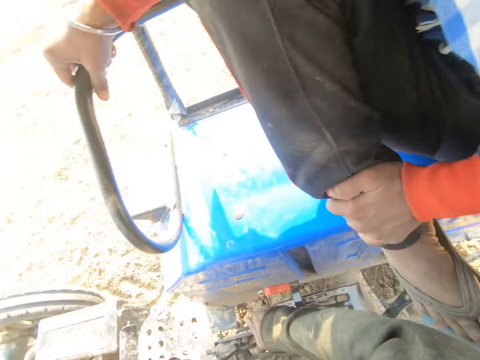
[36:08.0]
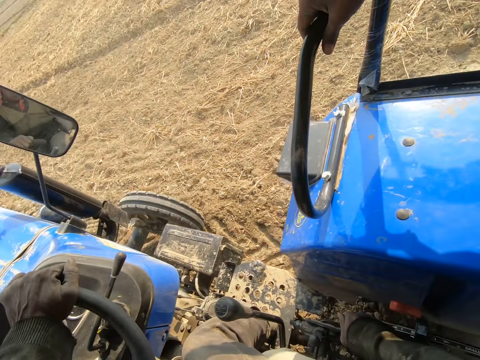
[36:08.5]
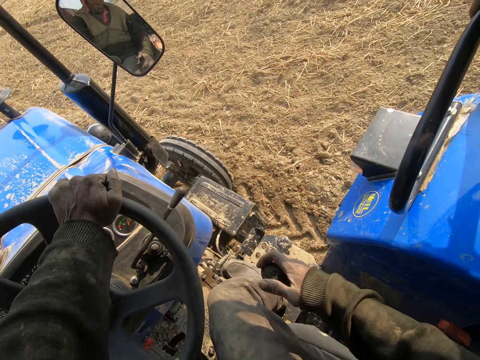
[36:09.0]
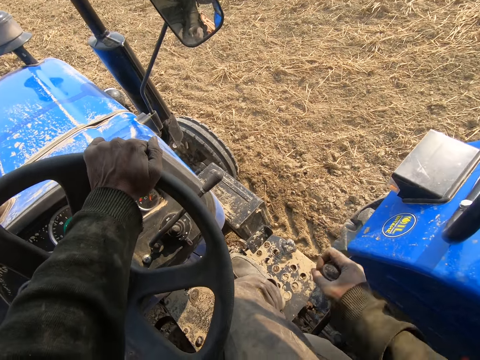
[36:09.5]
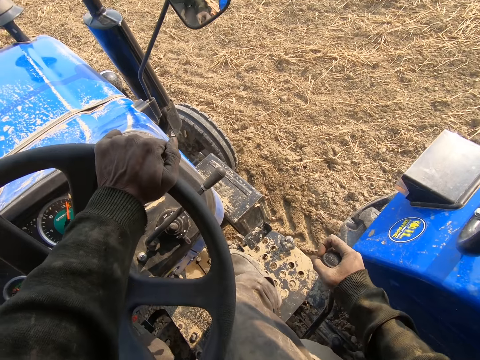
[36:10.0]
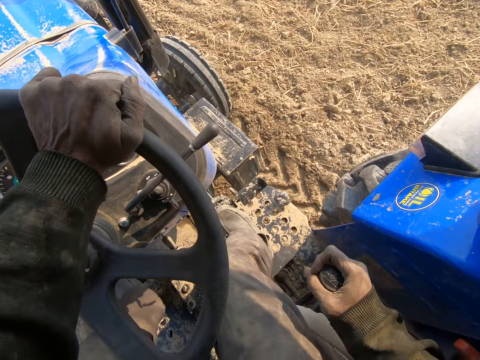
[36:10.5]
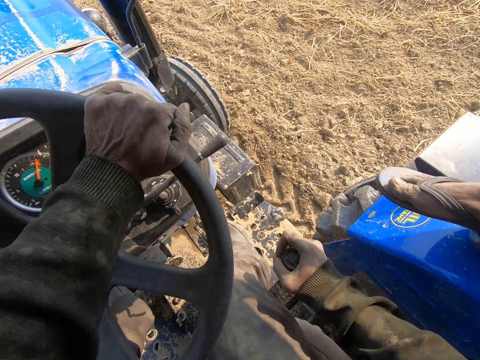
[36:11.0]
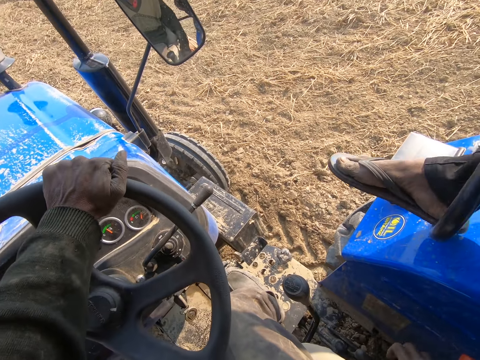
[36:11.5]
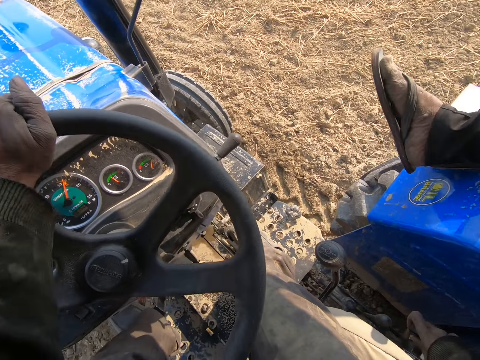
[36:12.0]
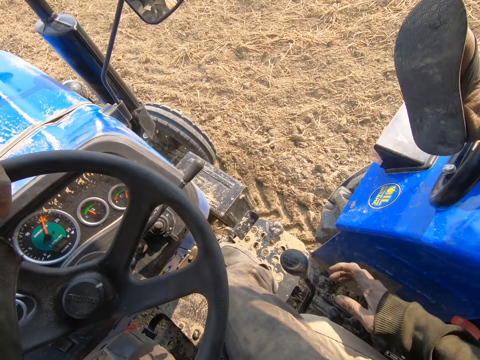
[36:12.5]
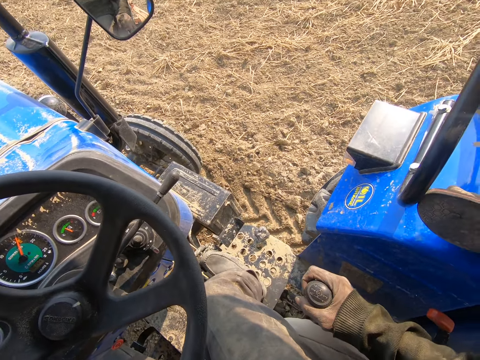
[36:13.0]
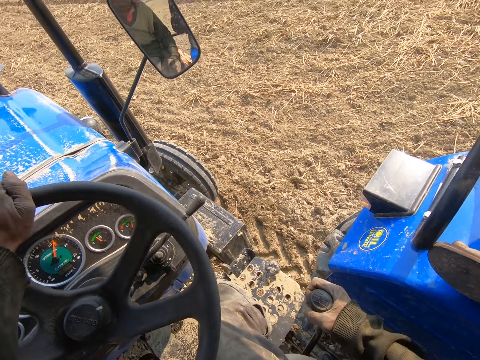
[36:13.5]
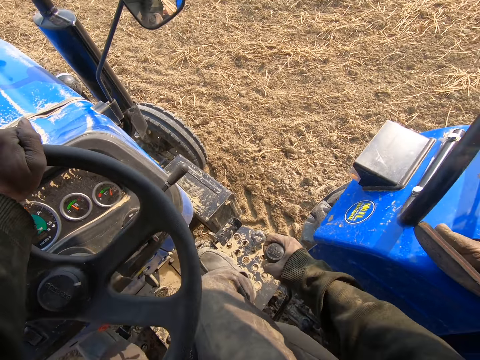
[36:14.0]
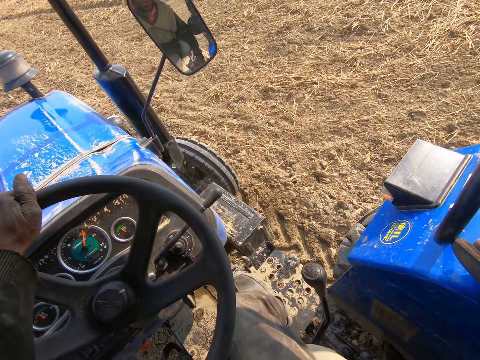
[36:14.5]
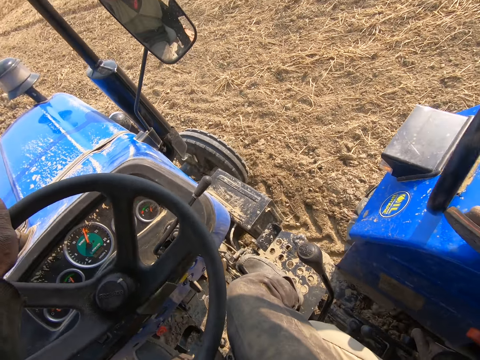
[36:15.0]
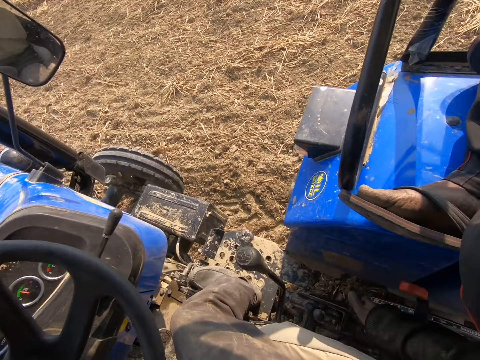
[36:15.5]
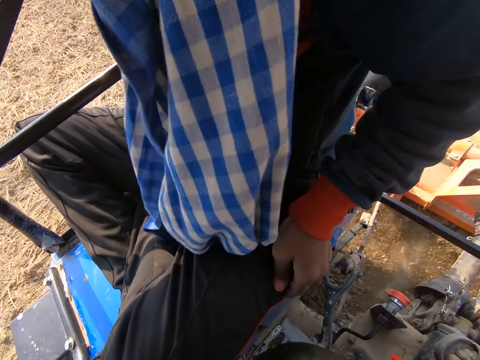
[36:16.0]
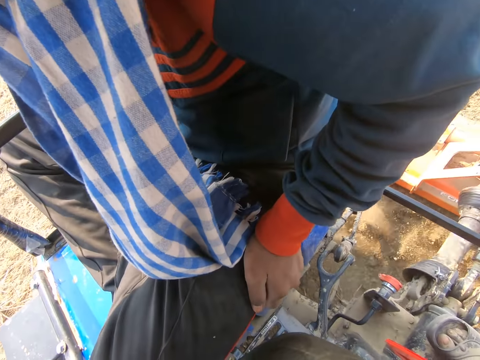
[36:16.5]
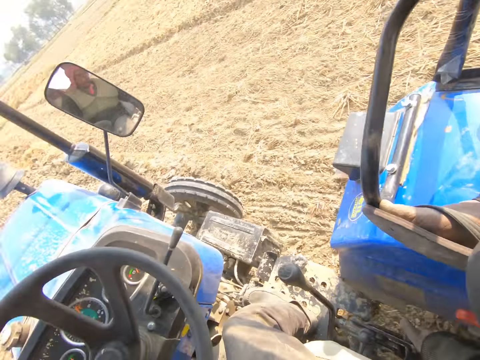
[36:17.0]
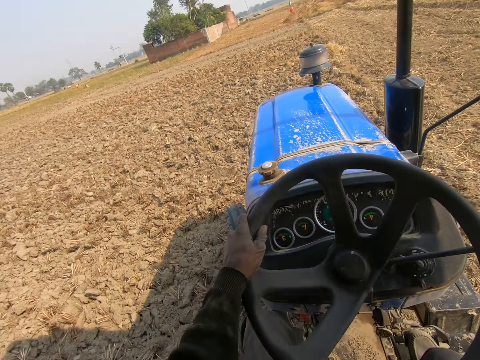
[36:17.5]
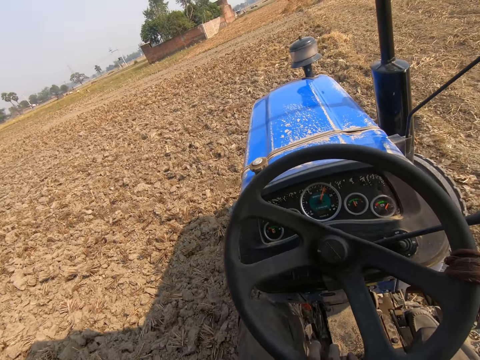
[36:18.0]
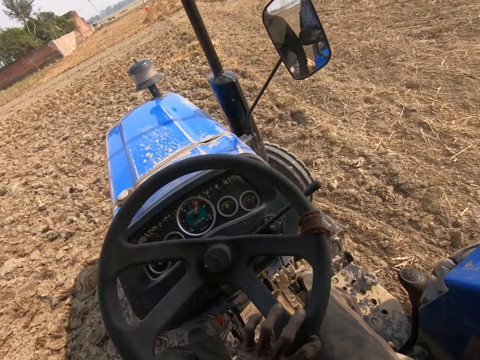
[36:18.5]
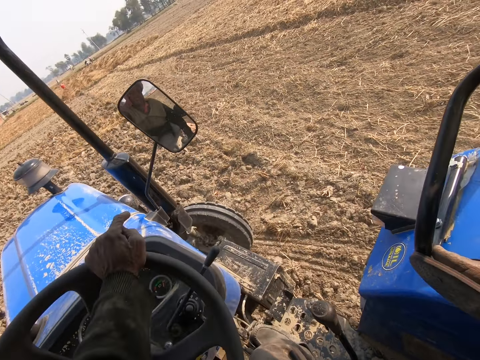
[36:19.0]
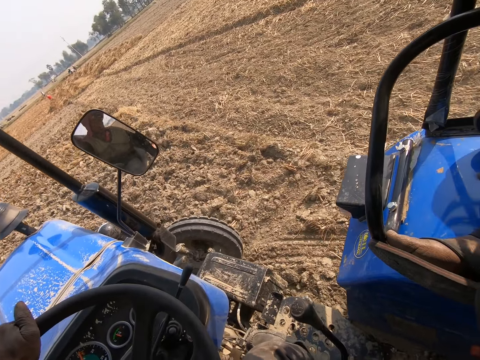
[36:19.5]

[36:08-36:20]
The camera wearer drives the tractor.

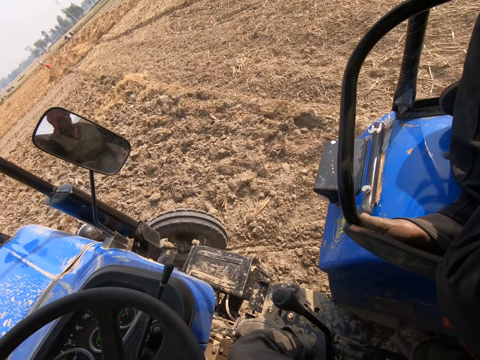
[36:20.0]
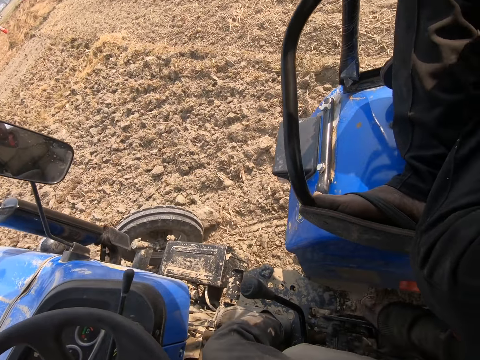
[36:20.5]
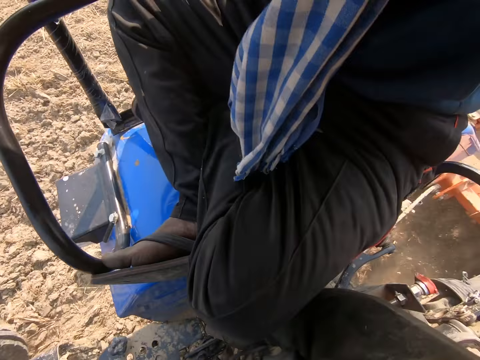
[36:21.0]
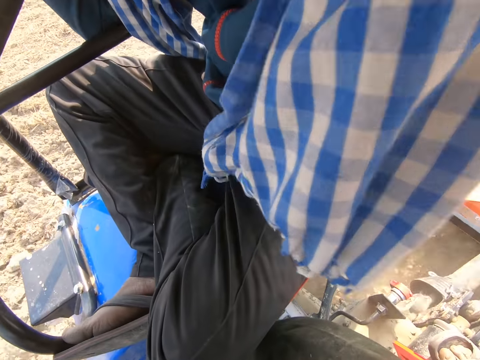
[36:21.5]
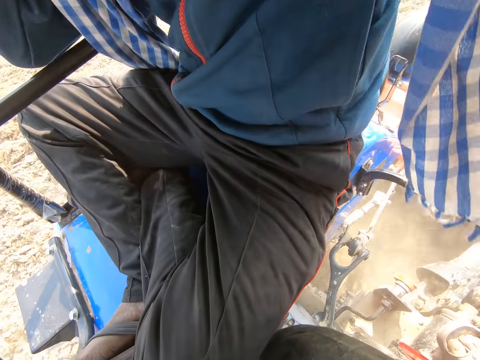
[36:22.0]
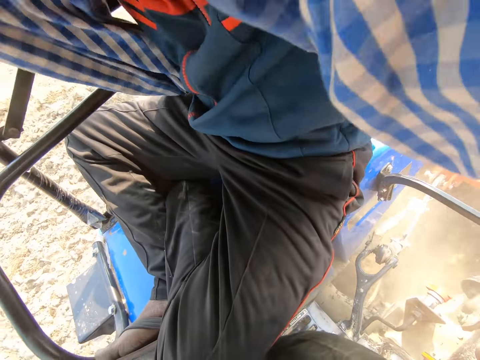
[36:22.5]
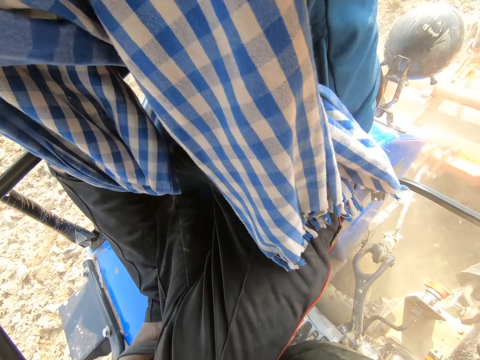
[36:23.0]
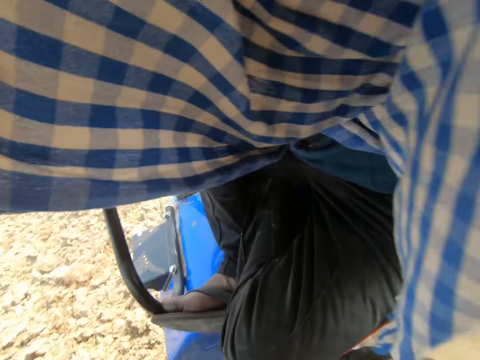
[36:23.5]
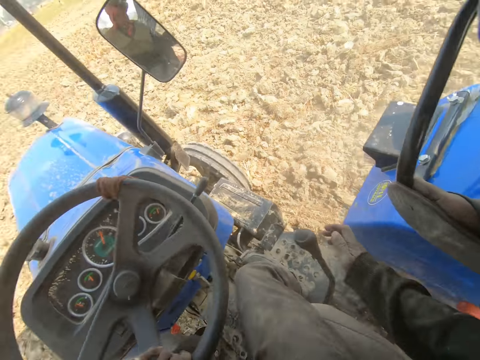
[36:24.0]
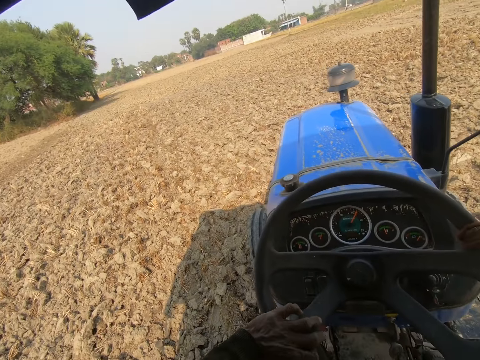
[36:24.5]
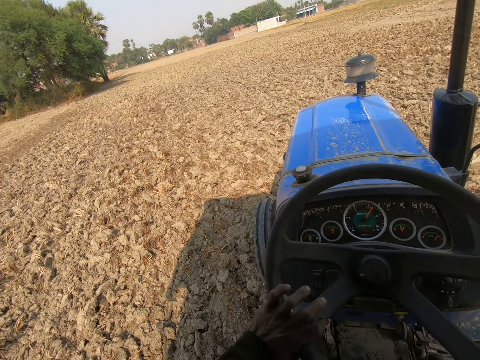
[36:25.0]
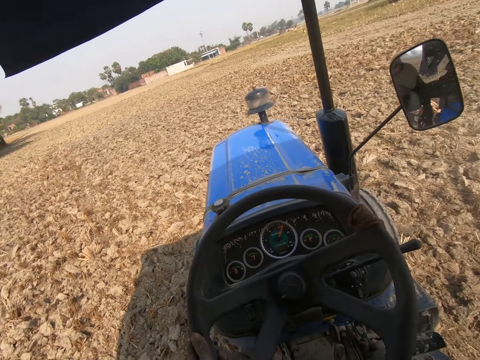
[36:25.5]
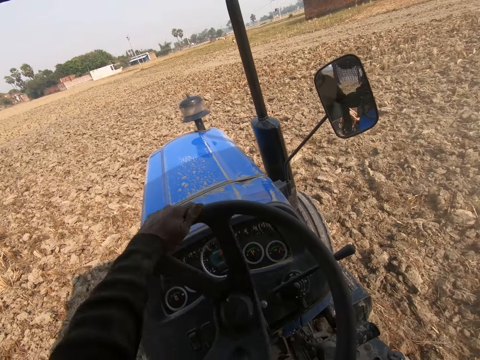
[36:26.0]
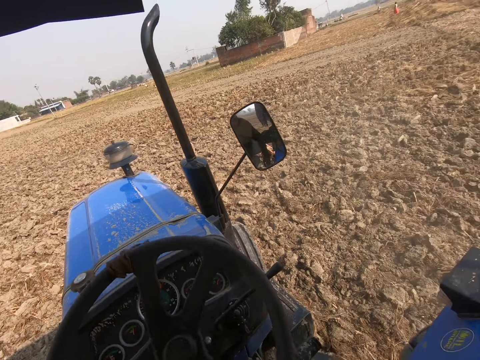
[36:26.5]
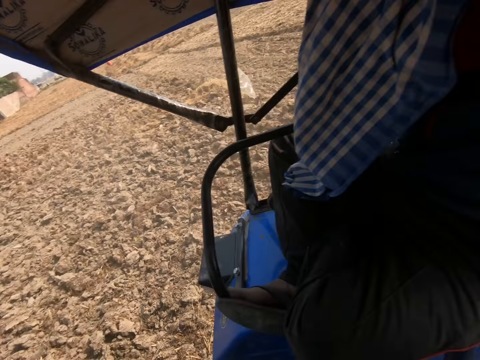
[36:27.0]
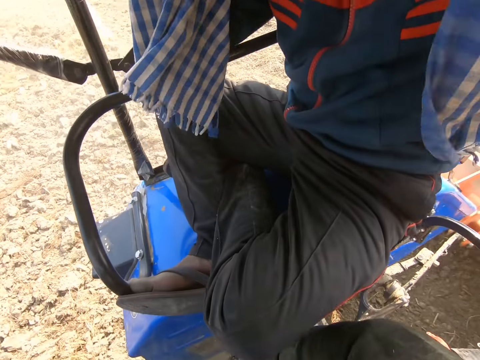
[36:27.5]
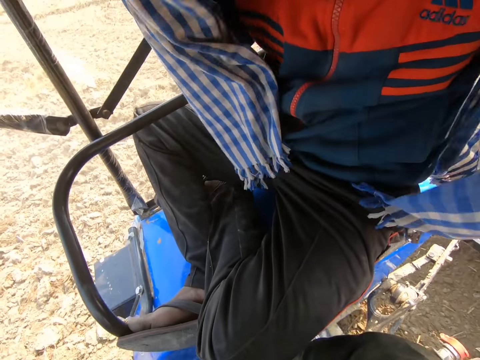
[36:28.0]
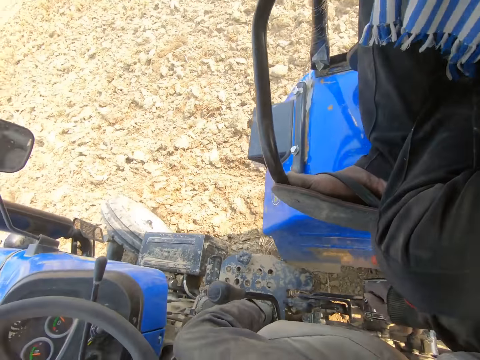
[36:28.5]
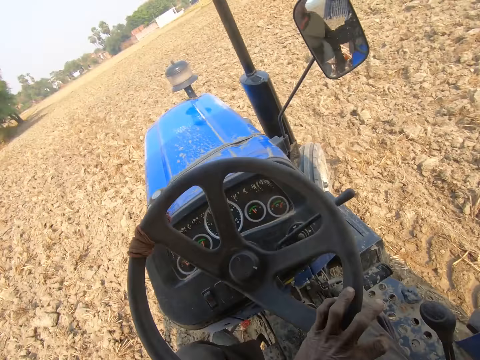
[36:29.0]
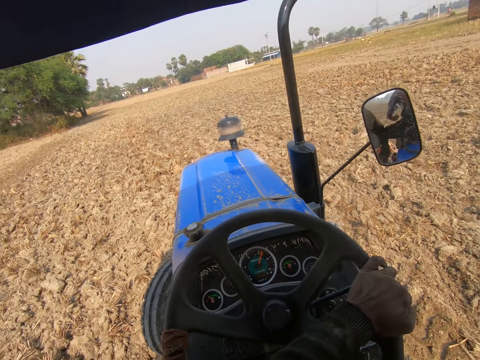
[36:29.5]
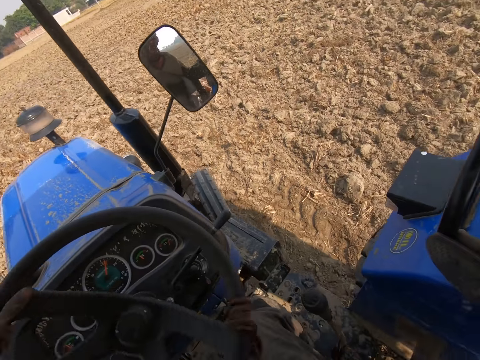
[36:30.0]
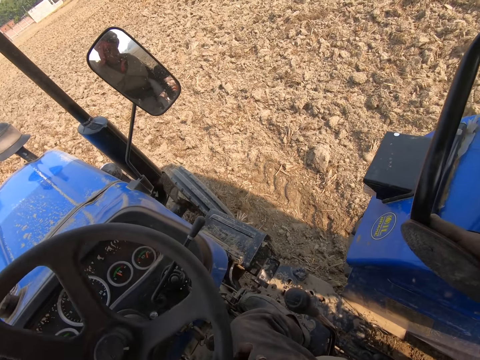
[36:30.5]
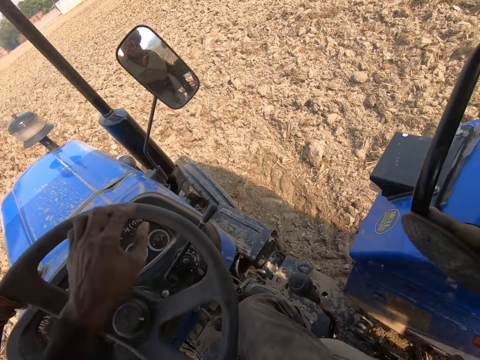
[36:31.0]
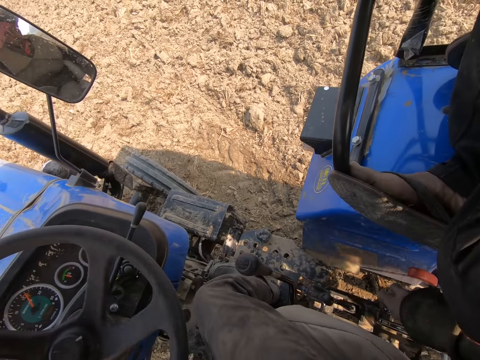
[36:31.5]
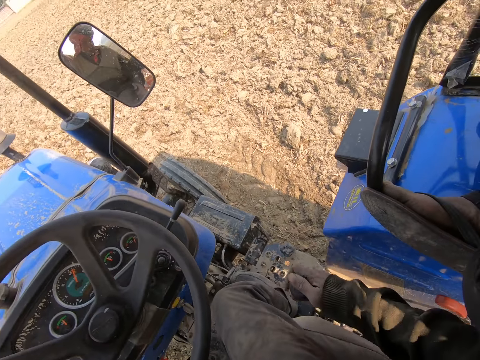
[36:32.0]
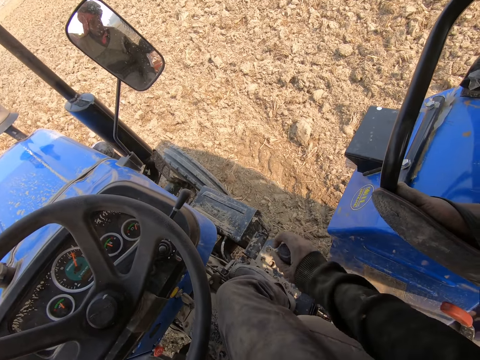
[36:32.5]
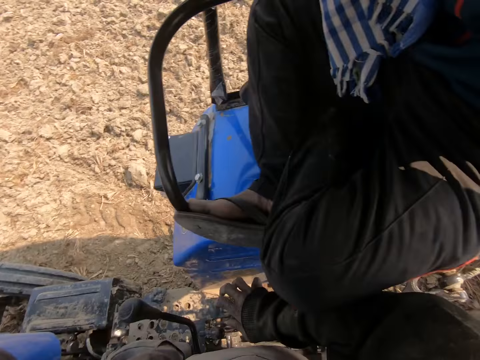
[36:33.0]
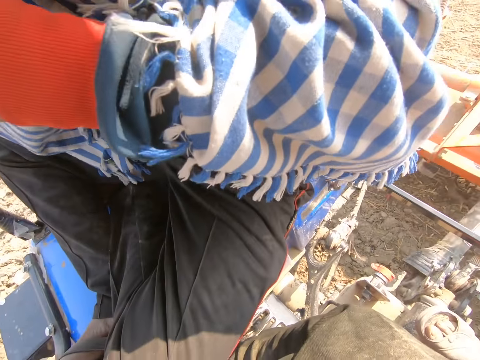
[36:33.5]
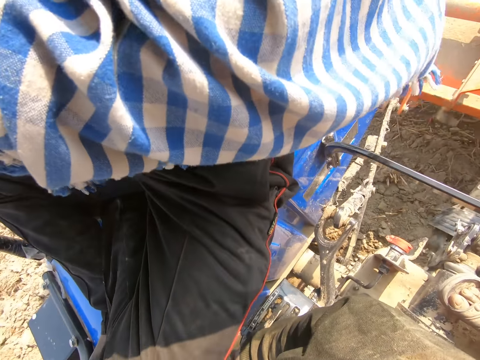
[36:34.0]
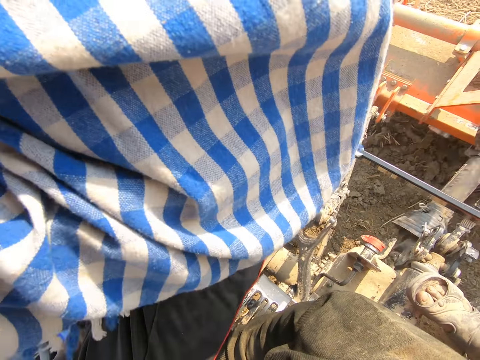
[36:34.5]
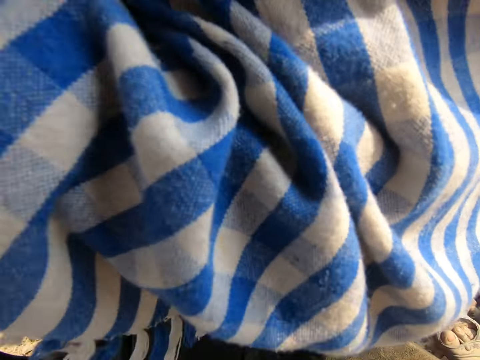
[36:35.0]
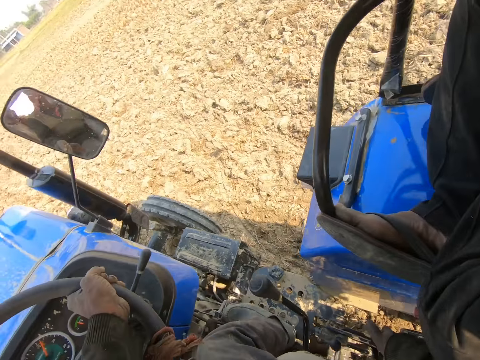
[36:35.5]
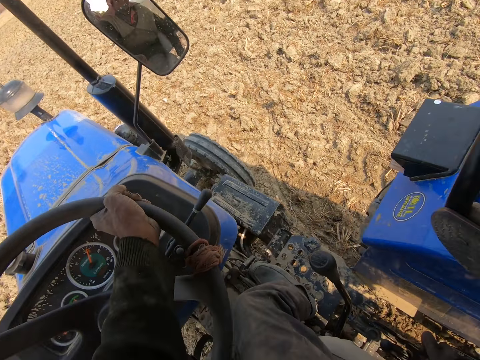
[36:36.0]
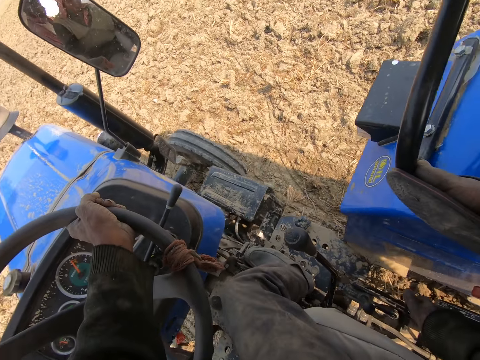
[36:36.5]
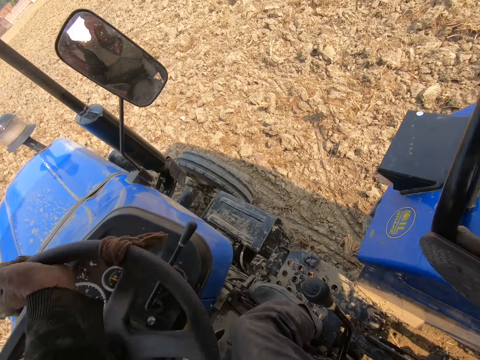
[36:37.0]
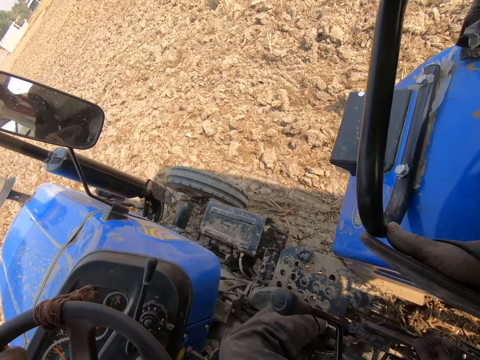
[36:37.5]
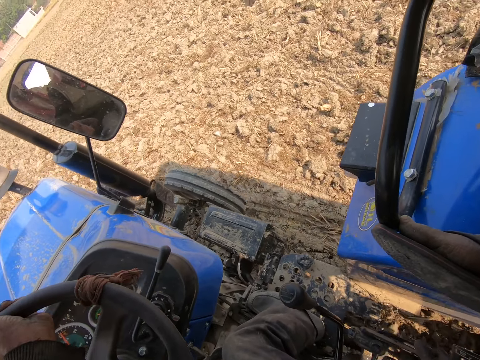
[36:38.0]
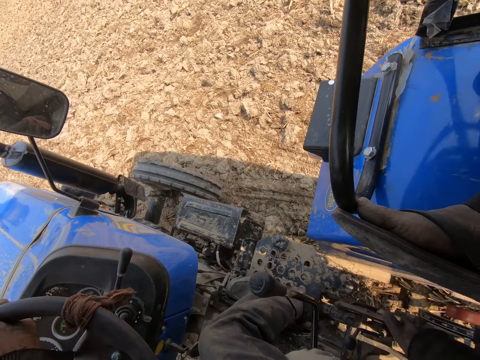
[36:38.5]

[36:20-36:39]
A man moves the scarf. The camera wearer drives the tractor.
